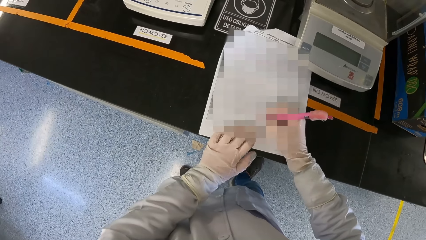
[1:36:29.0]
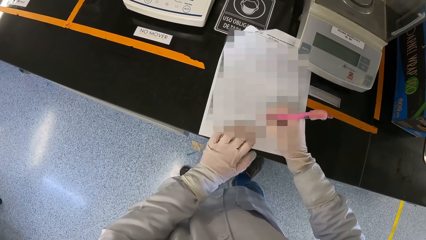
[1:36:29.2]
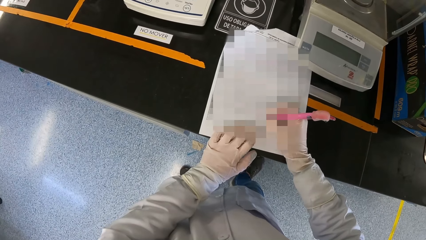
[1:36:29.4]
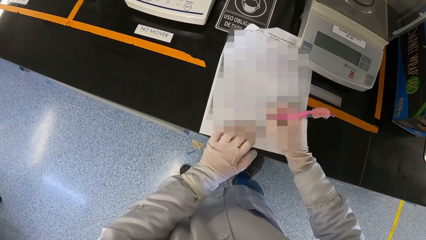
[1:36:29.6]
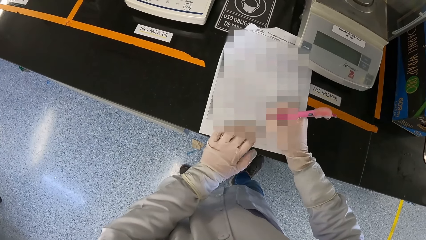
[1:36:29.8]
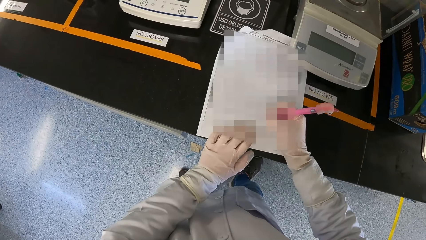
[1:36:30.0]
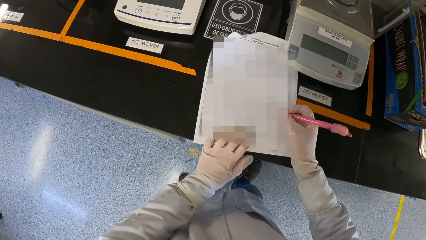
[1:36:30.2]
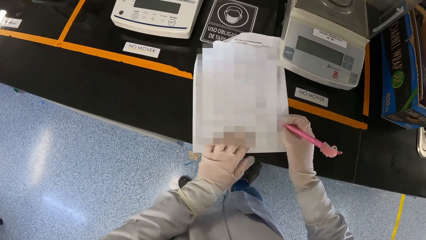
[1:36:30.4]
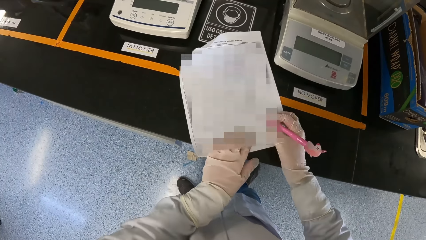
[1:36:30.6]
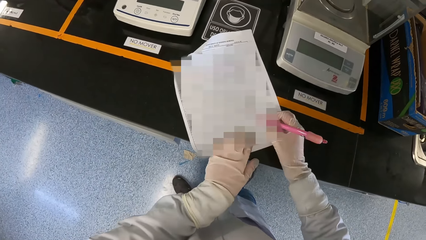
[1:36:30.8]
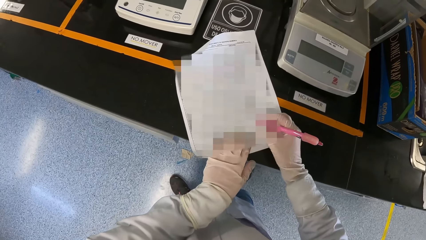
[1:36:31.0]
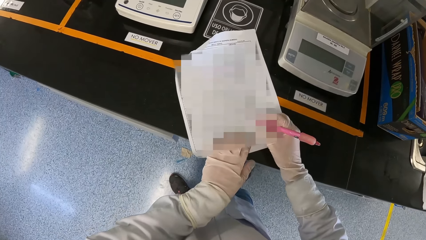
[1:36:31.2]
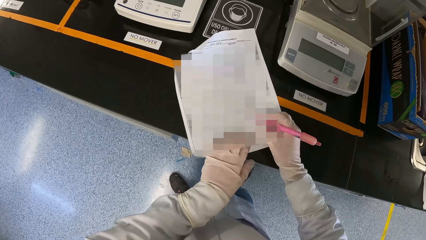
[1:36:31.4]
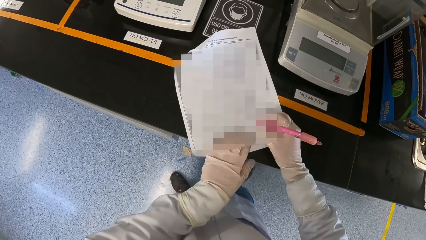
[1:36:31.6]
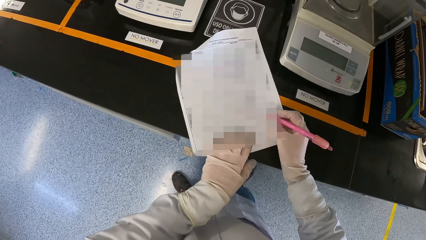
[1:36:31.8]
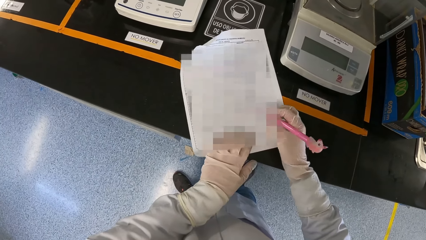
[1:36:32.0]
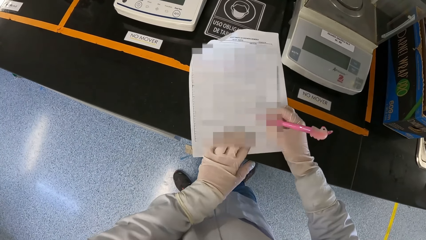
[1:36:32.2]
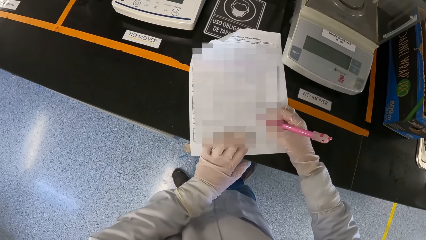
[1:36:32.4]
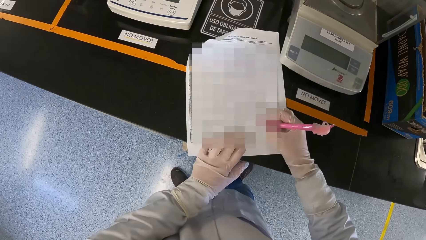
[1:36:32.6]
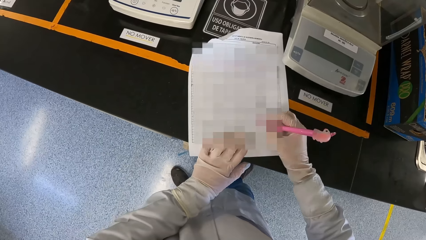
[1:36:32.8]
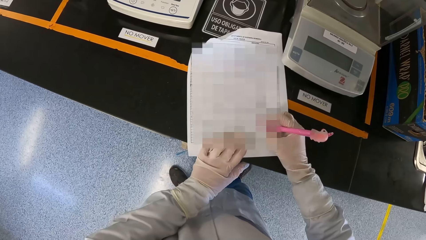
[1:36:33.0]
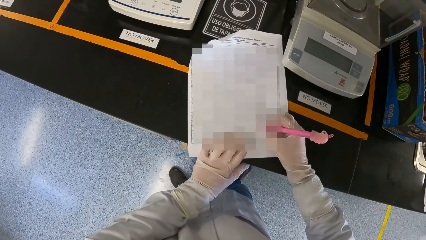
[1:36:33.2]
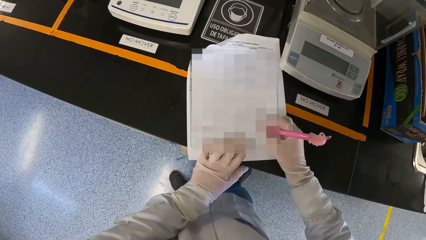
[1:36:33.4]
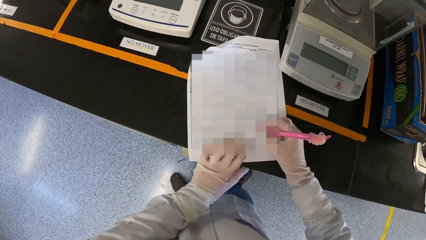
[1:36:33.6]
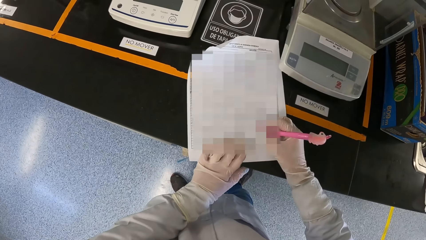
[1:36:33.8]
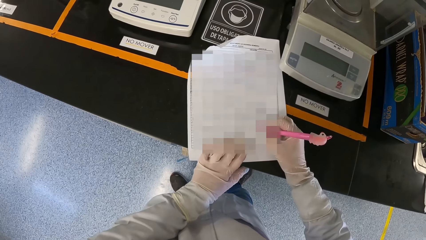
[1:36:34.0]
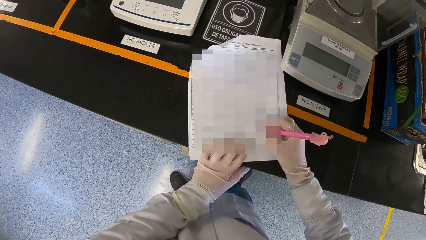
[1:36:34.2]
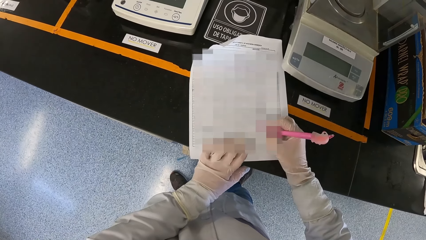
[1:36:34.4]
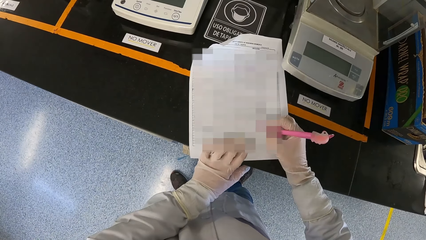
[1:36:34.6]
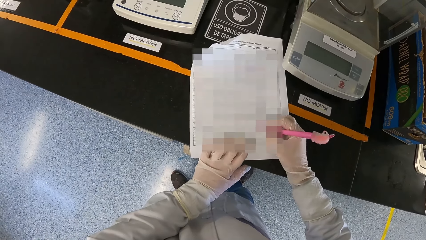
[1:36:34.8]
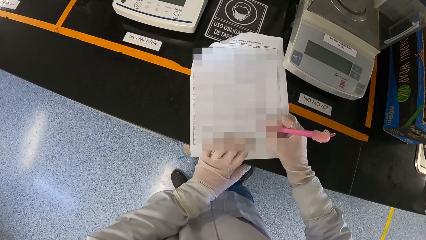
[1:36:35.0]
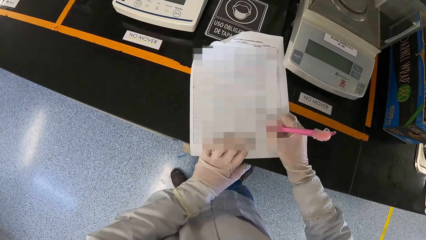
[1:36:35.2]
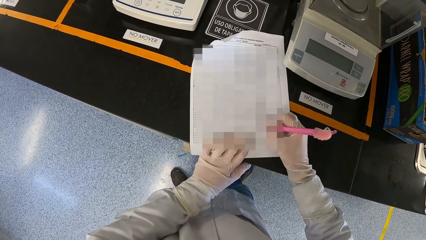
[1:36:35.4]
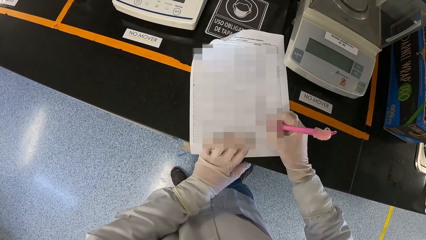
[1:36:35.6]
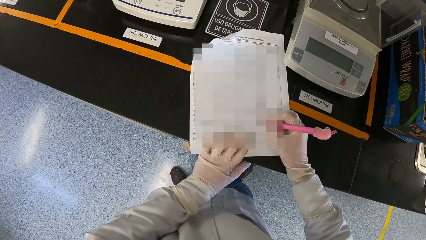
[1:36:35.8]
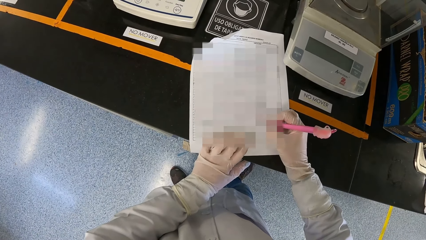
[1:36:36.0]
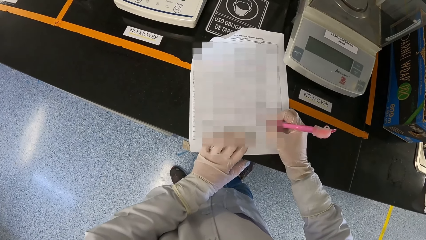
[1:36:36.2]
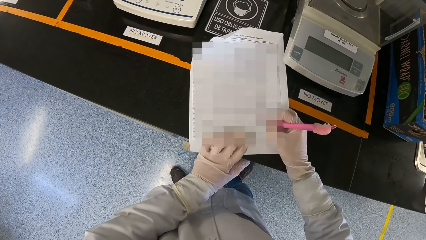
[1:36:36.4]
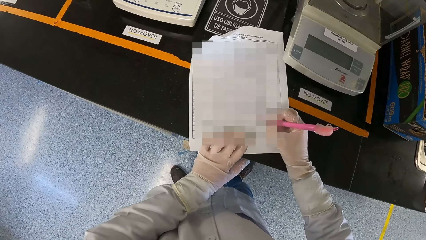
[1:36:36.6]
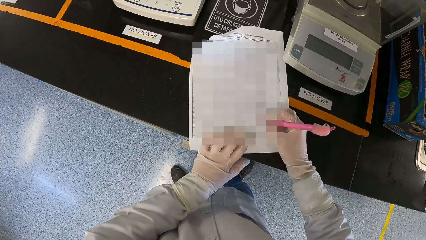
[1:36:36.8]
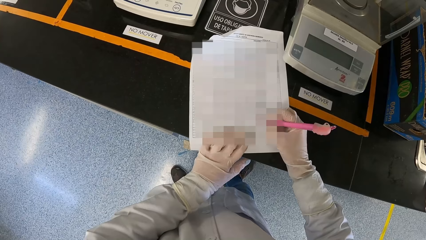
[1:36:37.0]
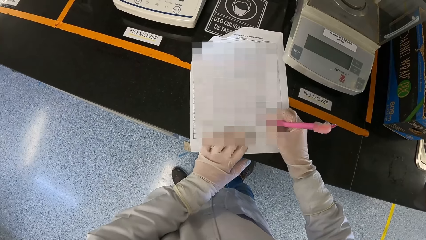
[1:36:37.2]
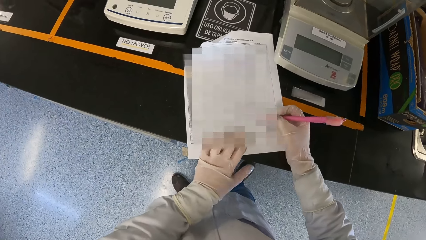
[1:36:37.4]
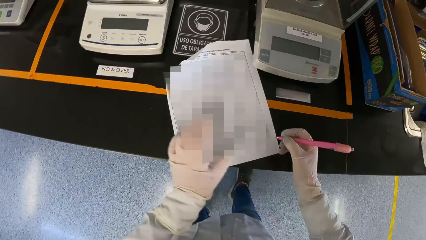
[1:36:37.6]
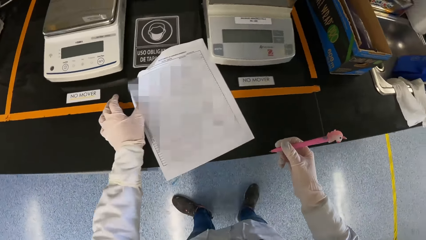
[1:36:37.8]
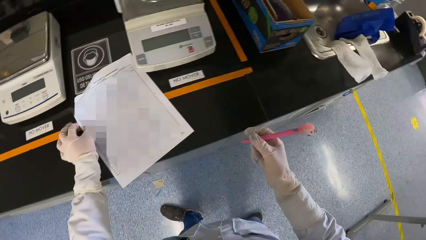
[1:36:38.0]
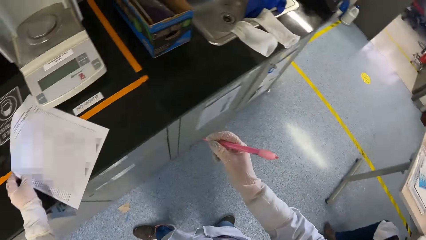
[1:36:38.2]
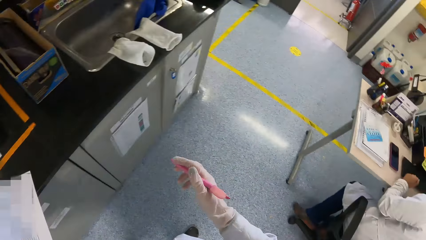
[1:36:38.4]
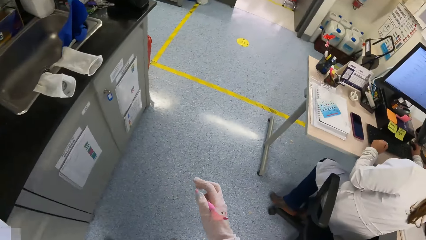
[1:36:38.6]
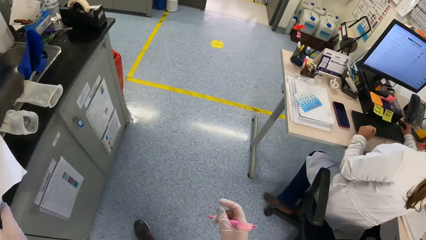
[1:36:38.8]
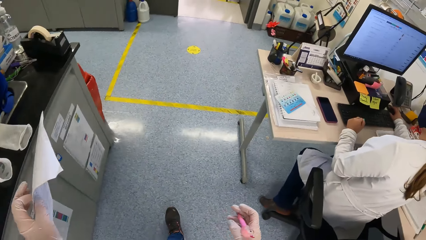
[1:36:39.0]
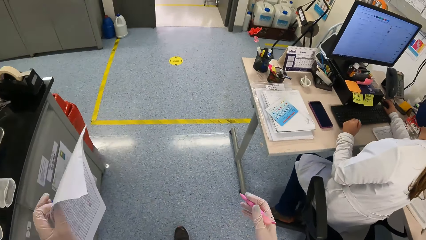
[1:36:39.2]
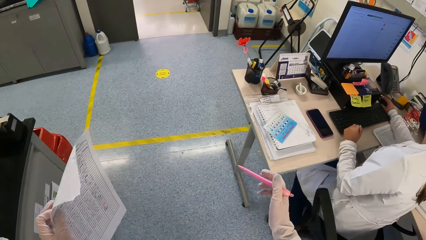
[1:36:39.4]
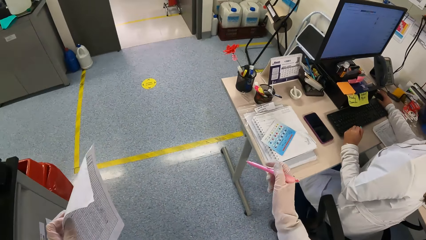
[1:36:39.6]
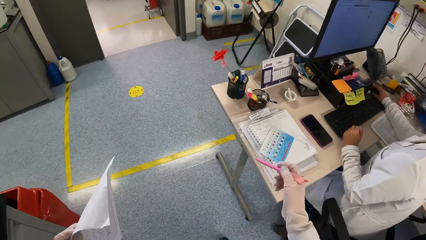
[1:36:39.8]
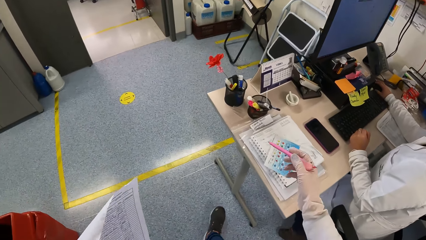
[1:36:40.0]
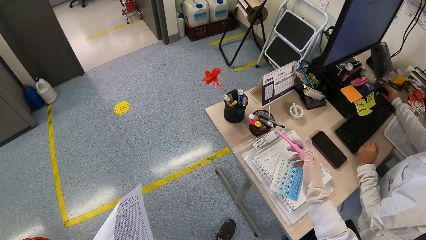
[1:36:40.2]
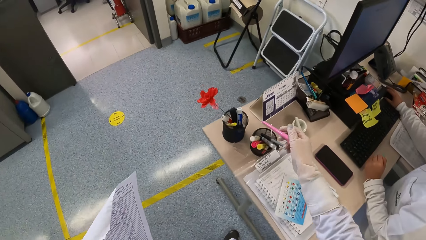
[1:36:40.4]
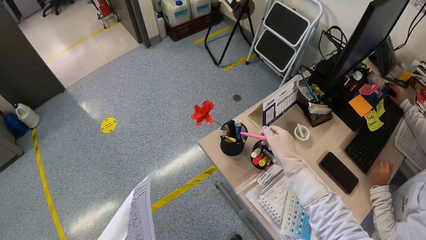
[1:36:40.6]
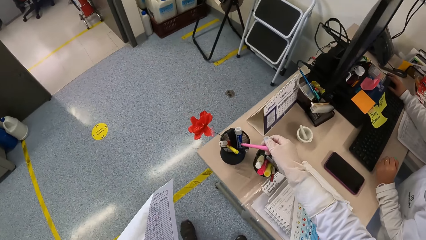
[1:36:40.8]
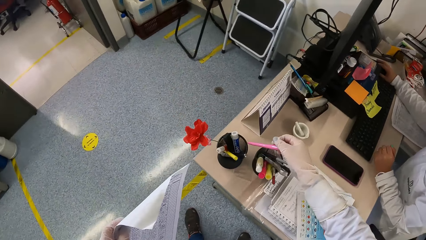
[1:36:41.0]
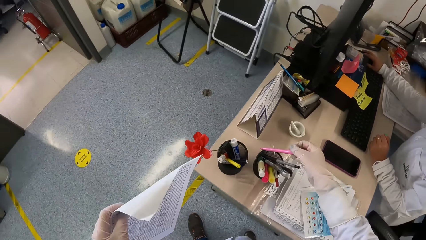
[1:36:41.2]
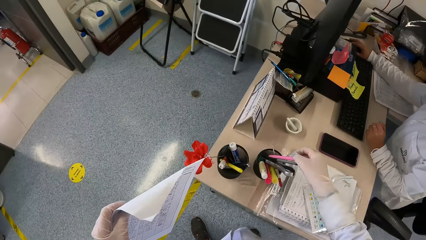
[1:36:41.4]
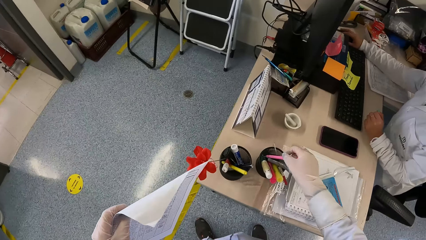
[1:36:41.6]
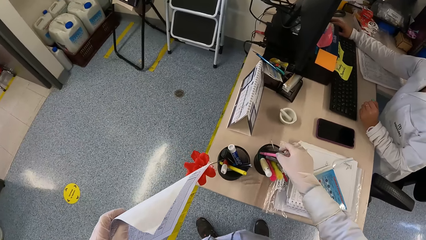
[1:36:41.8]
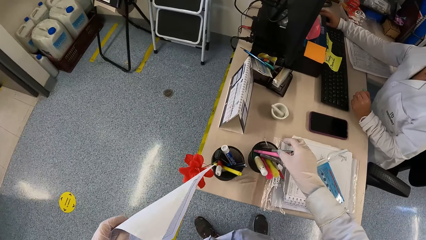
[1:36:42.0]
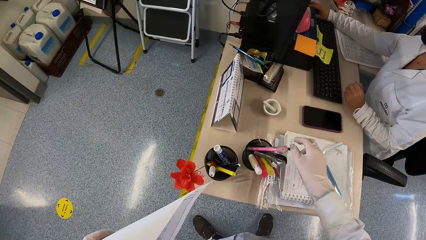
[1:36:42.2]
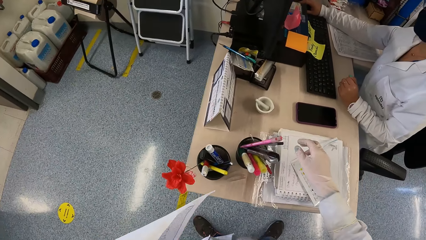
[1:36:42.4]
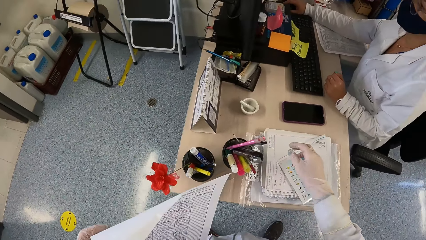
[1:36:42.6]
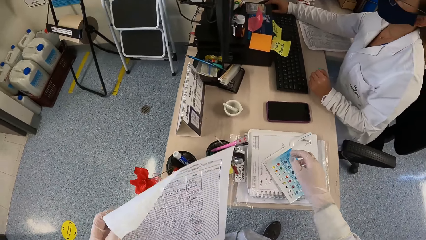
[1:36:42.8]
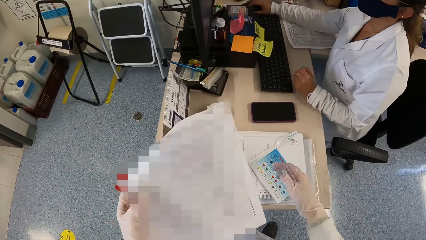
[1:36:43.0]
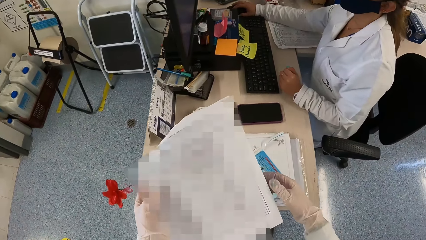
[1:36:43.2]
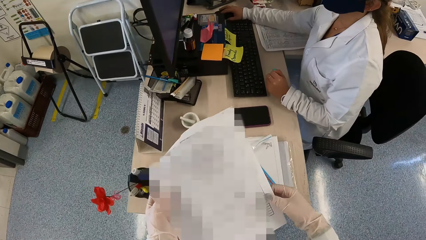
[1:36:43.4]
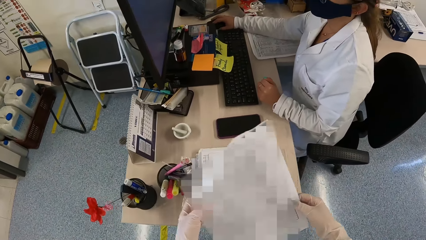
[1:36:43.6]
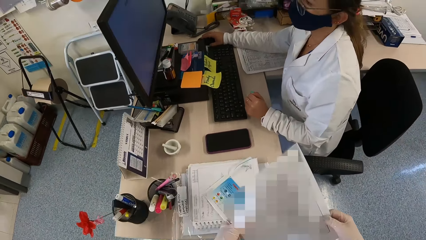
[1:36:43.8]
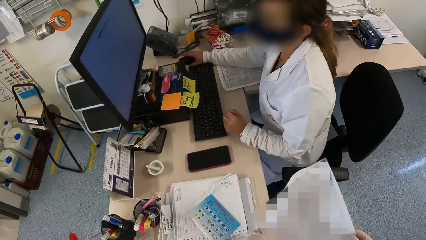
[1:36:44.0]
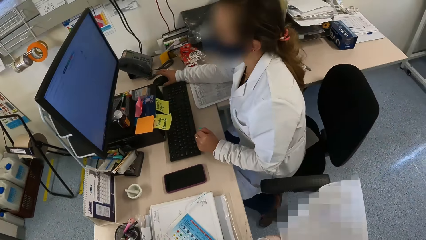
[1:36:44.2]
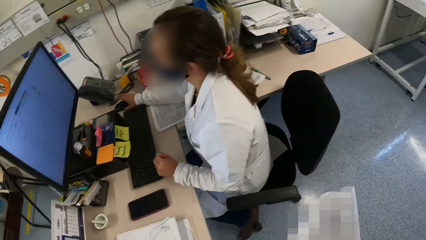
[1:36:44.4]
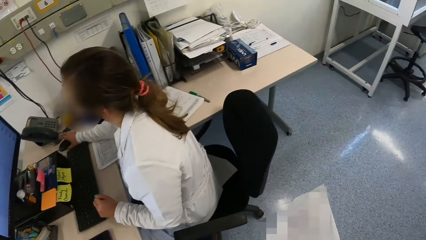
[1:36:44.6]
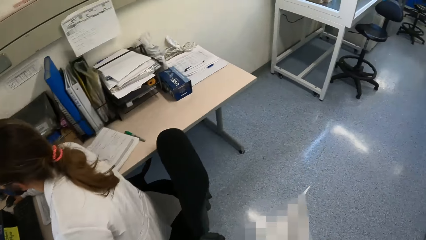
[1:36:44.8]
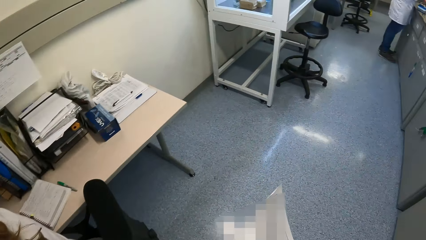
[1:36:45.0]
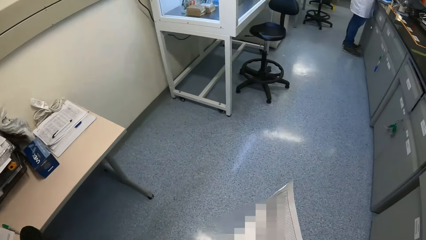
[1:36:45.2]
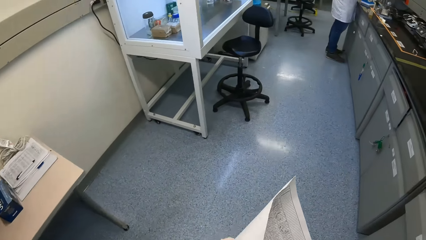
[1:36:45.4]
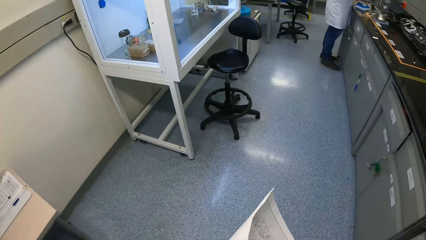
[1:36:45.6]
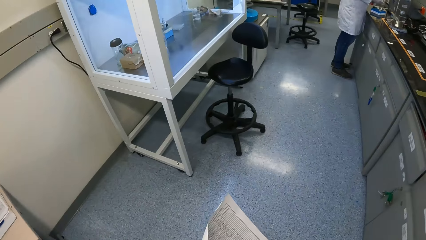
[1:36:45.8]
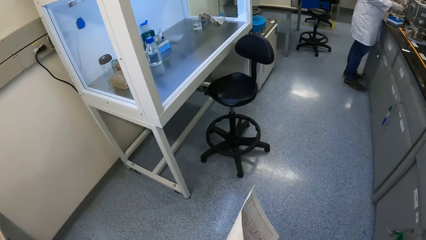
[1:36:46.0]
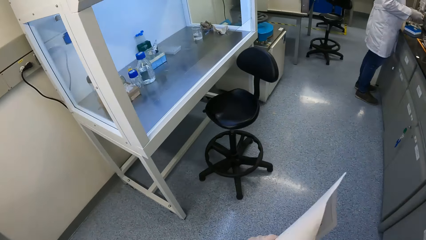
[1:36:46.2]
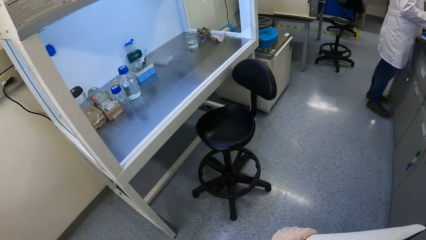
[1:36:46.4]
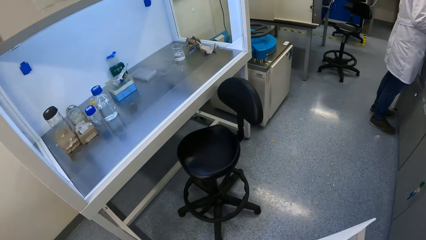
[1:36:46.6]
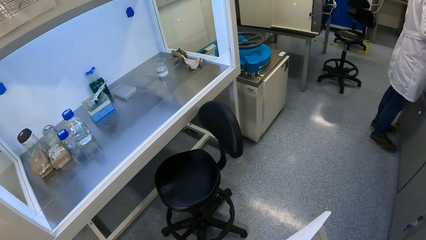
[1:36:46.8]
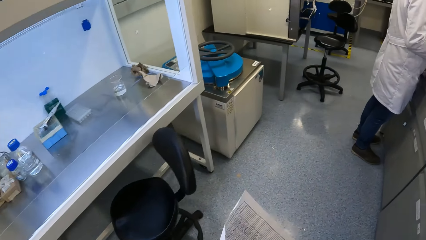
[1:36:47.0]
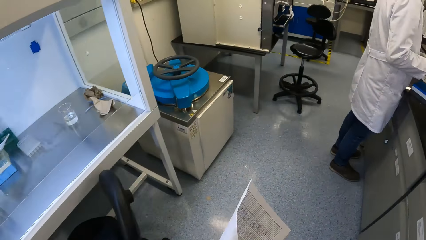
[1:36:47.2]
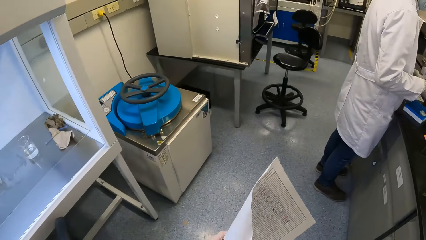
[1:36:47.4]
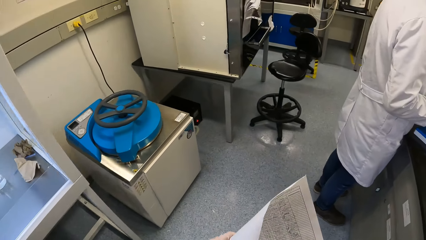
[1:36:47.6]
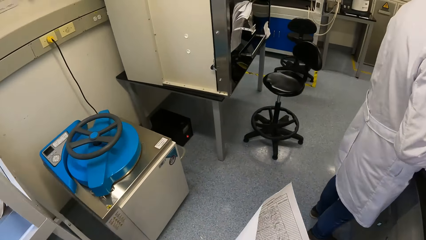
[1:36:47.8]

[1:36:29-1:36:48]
The camera wearer turns the paper with both hands. She writes on the paper with the pen. She picks up the paper from the counter with her left hand. She carries the pen and paper. She walks ahead. She drops the pen in the pen holder on the table with her right hand. She holds the paper with both hands. She walks ahead.
